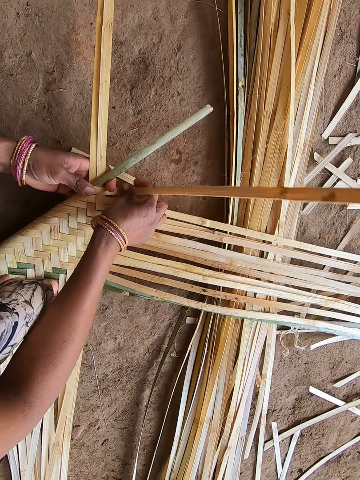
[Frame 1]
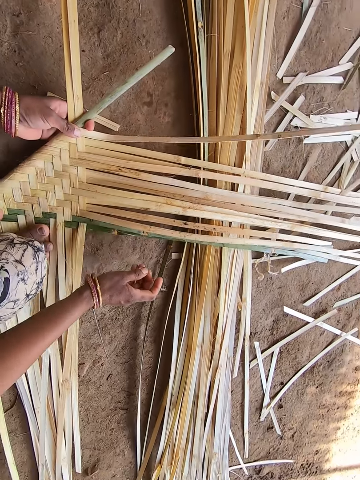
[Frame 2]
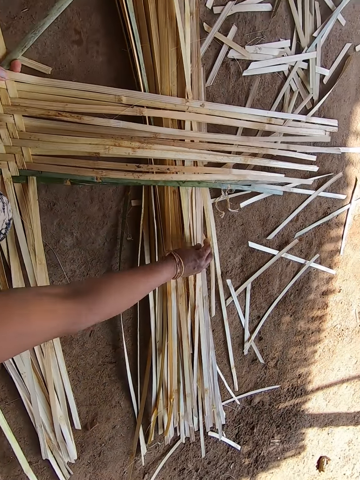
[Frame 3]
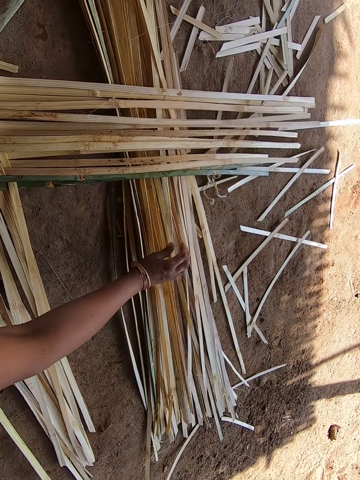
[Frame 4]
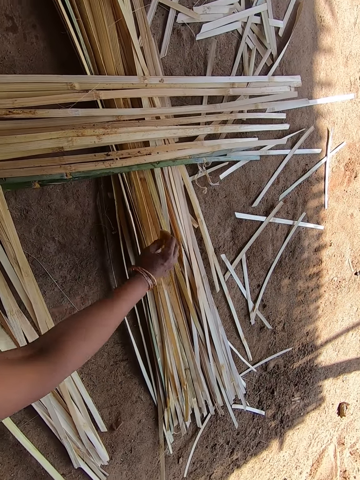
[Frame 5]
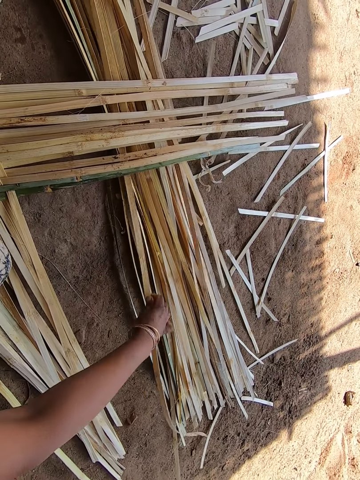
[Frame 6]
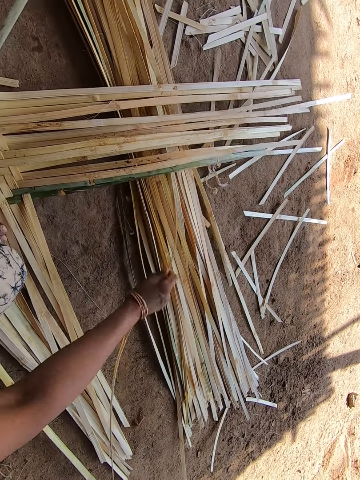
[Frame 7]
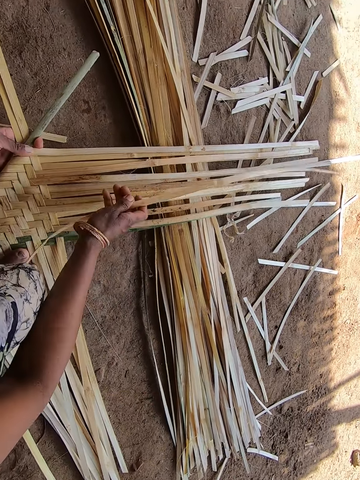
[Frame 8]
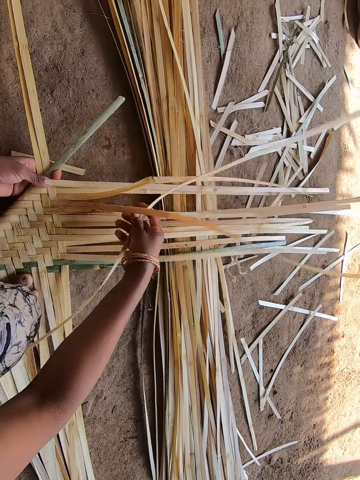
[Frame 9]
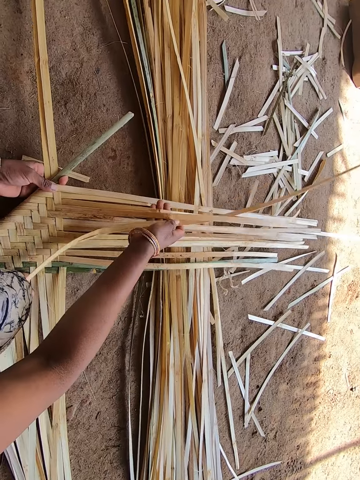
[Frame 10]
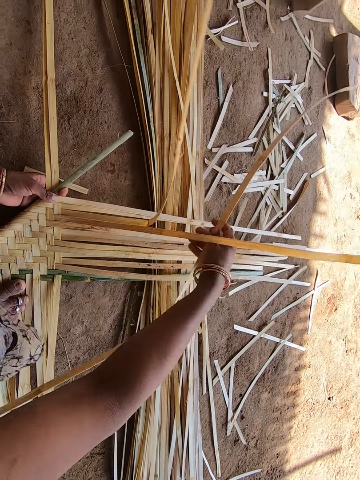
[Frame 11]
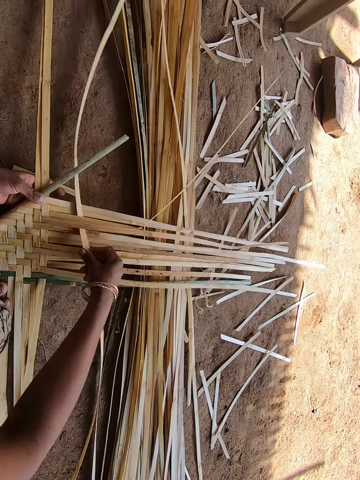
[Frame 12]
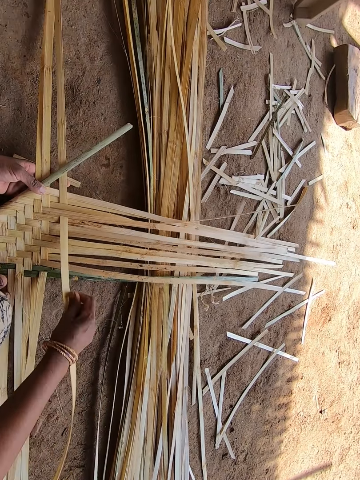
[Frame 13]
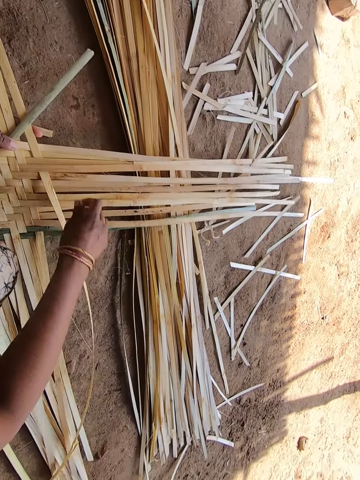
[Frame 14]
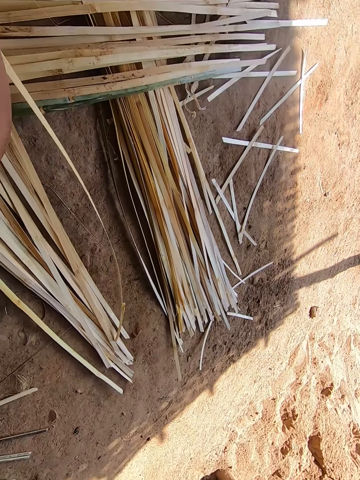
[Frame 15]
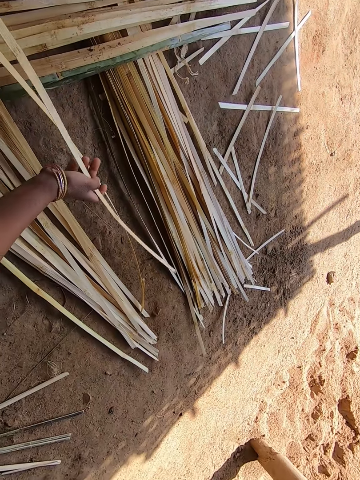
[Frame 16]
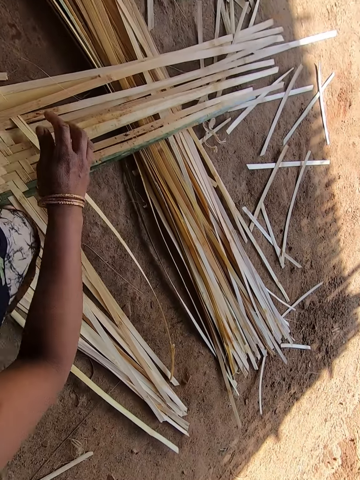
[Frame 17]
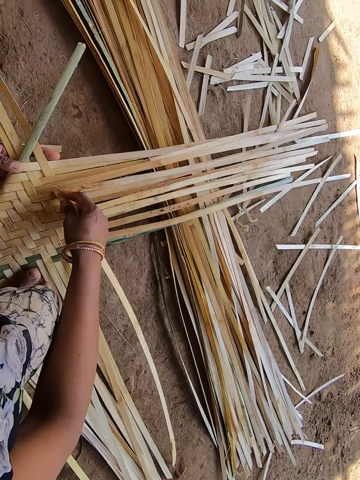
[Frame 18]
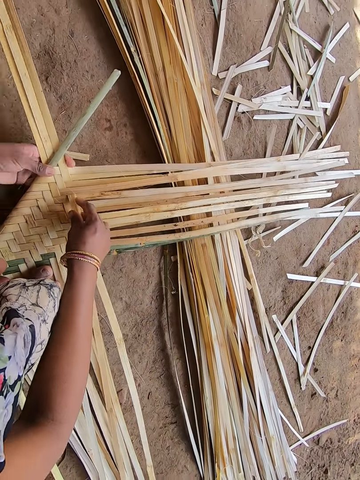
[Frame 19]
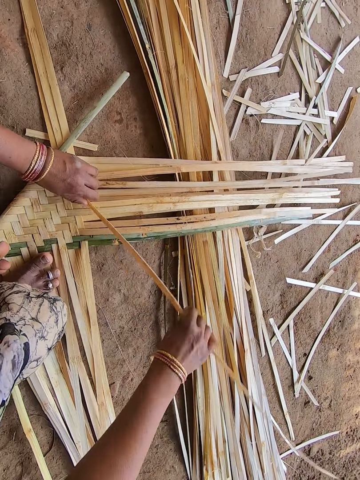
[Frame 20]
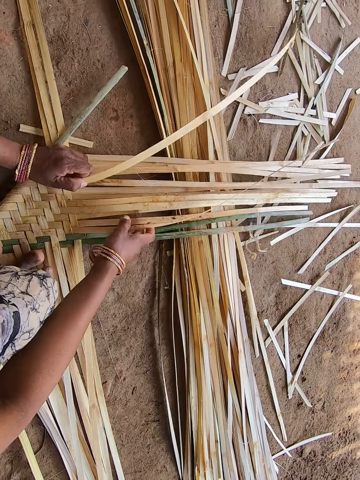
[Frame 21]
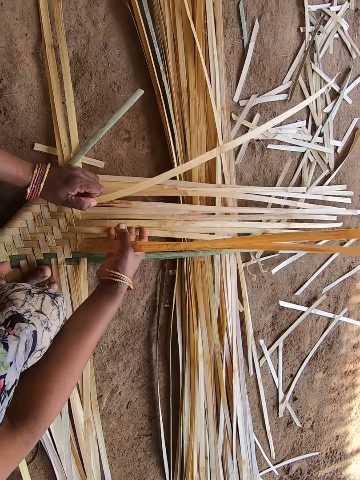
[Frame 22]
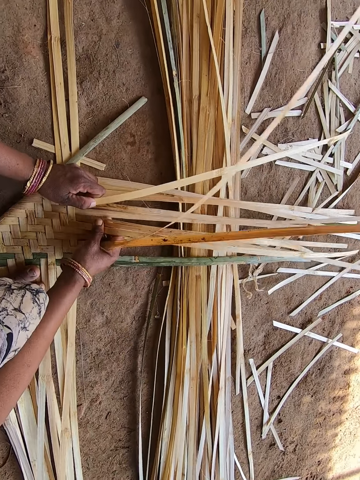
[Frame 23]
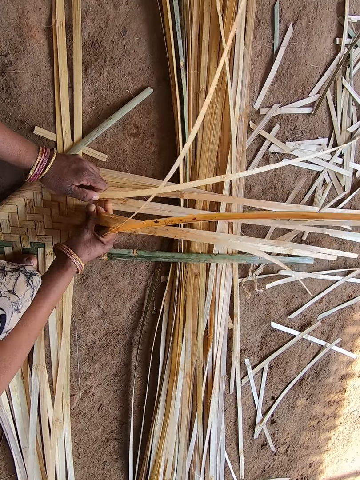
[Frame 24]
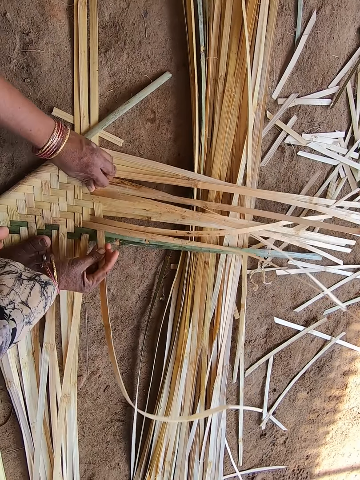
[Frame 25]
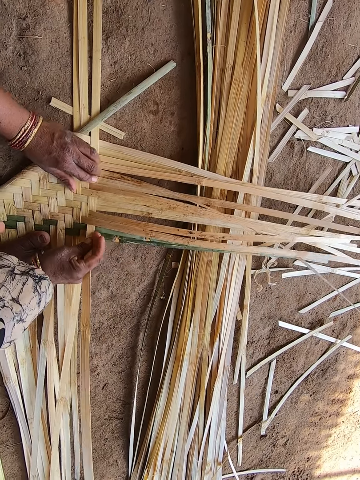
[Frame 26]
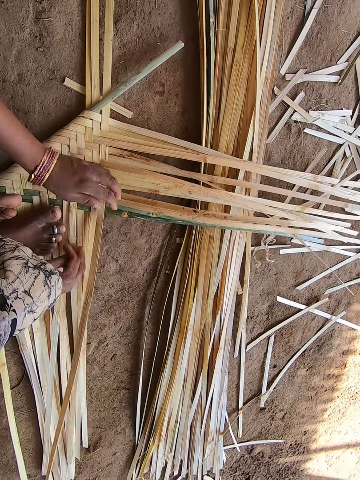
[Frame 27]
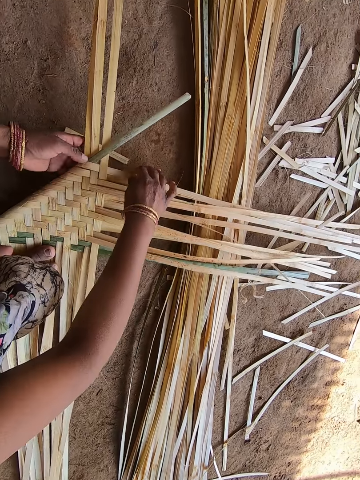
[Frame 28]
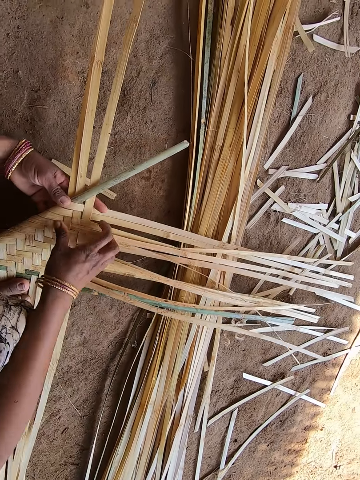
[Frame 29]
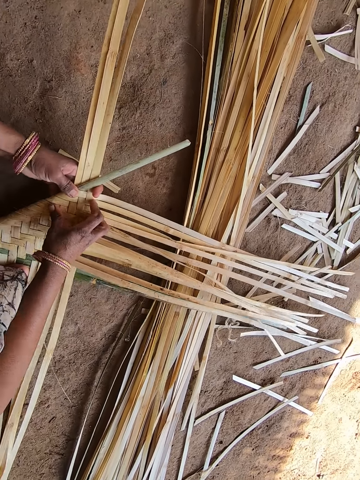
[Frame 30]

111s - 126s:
The camera wearer picks up the wooden splint. They fix the wooden splint on the woven wooden splints. They weave the wooden splints.

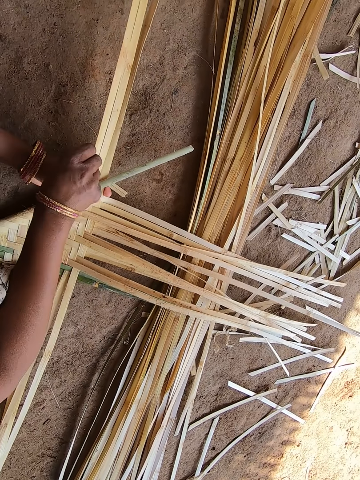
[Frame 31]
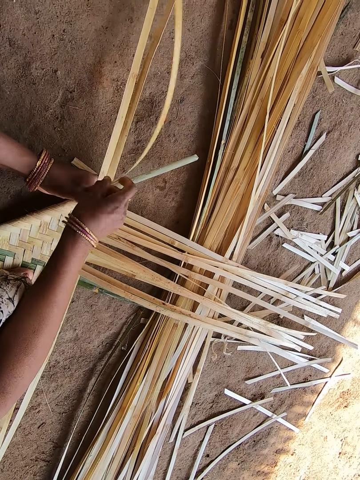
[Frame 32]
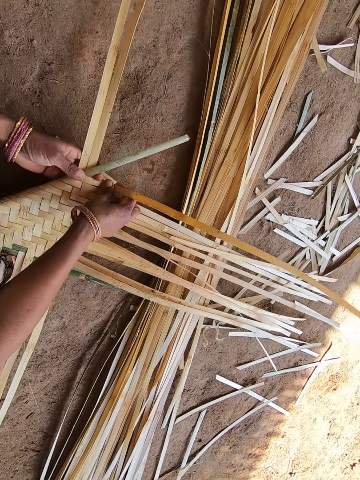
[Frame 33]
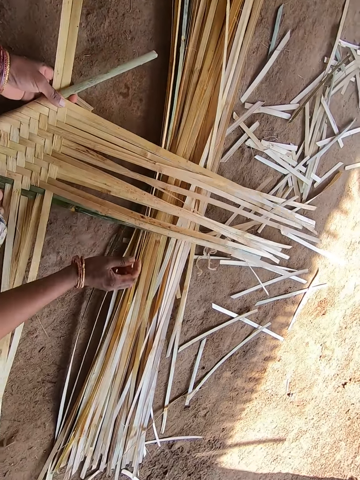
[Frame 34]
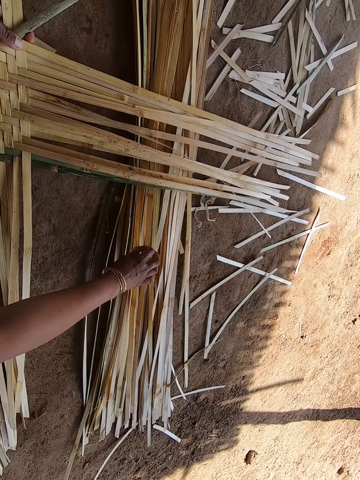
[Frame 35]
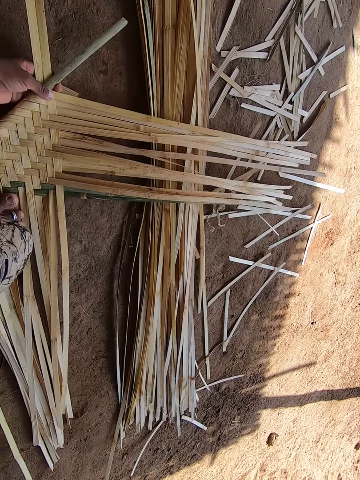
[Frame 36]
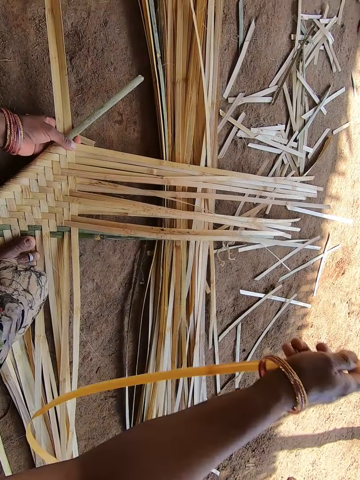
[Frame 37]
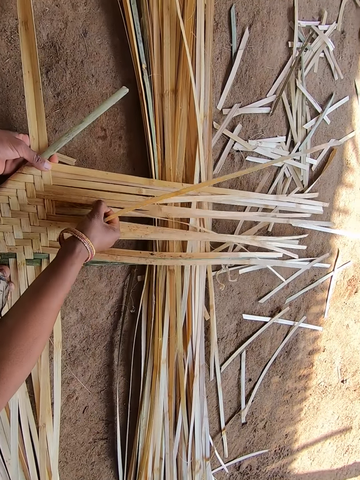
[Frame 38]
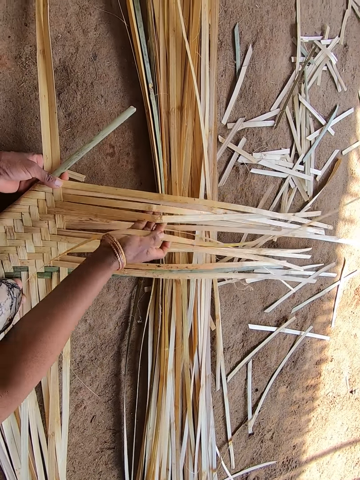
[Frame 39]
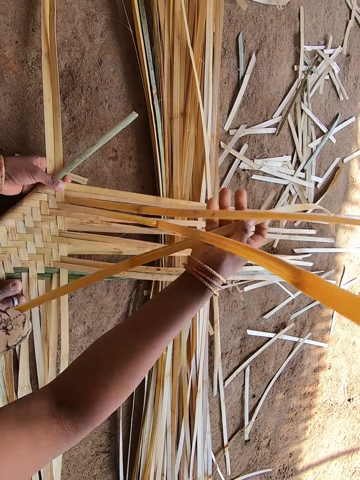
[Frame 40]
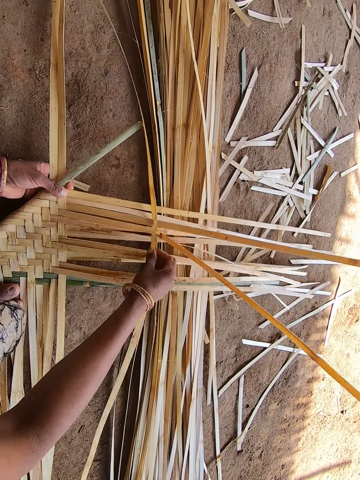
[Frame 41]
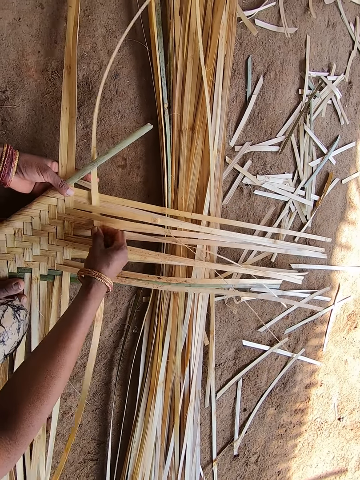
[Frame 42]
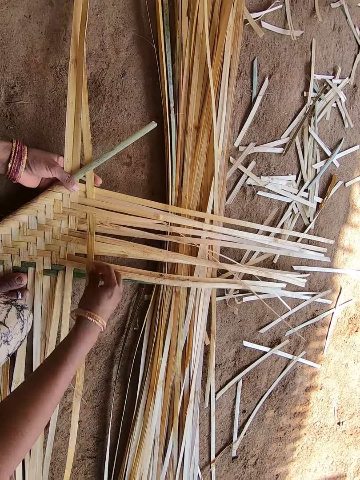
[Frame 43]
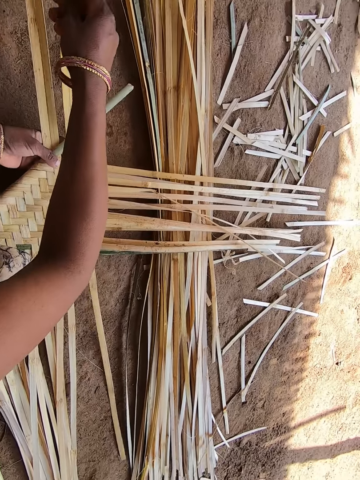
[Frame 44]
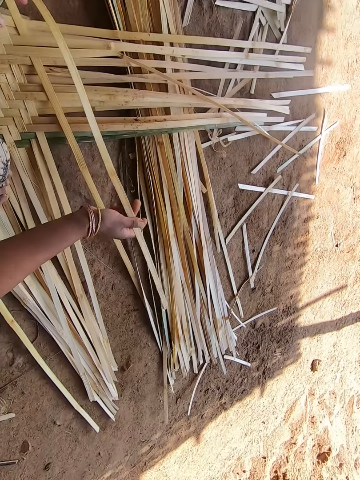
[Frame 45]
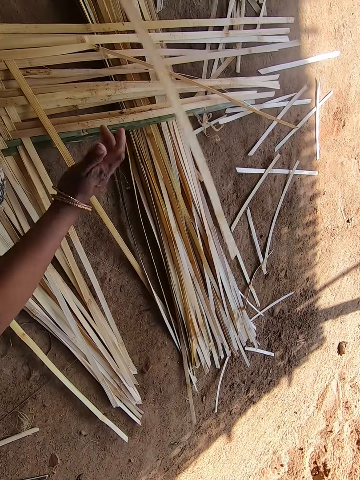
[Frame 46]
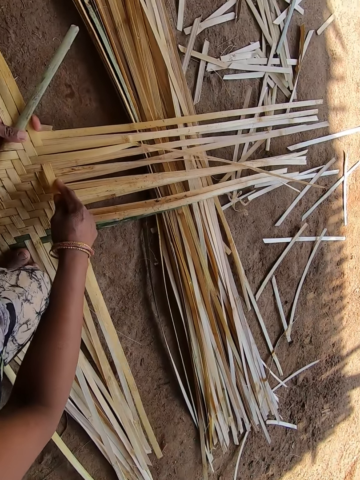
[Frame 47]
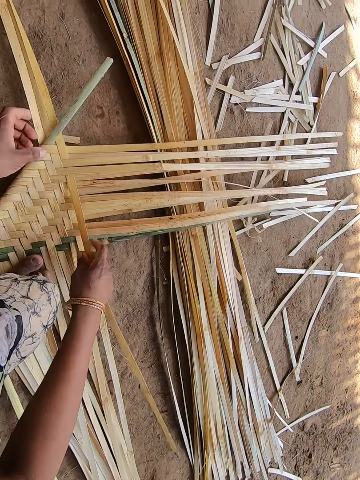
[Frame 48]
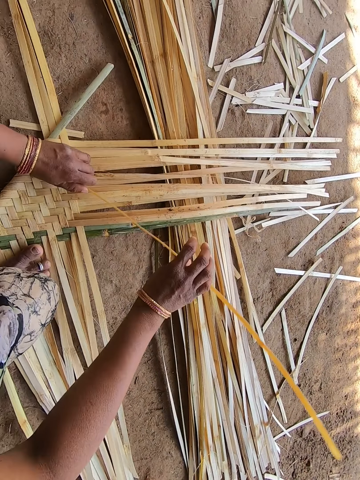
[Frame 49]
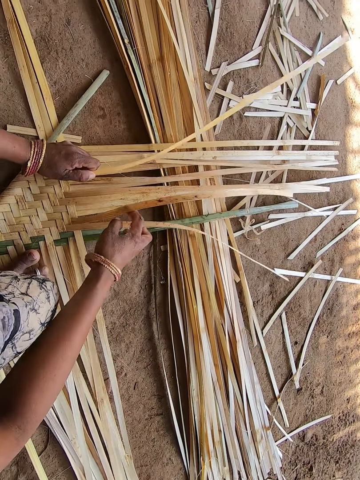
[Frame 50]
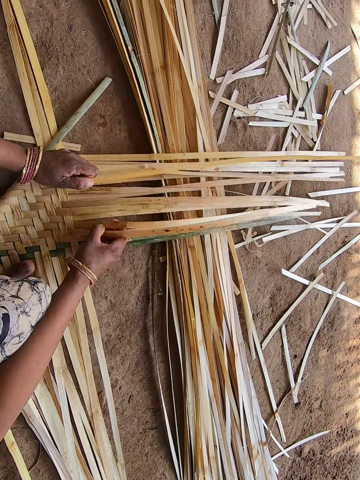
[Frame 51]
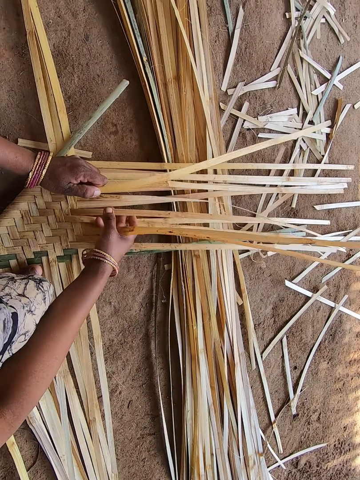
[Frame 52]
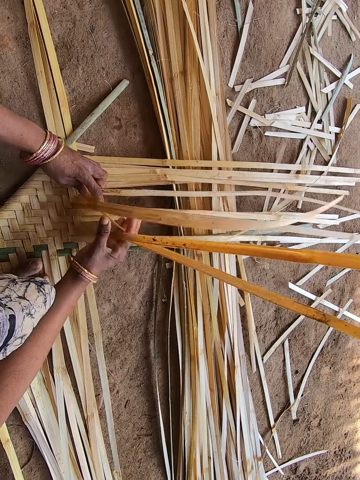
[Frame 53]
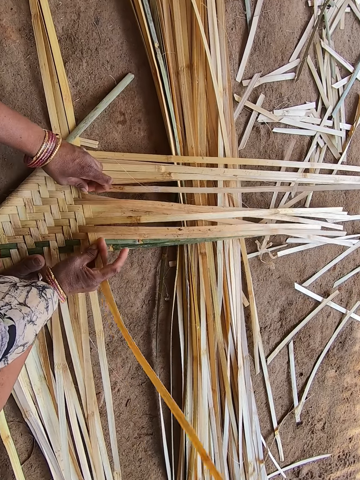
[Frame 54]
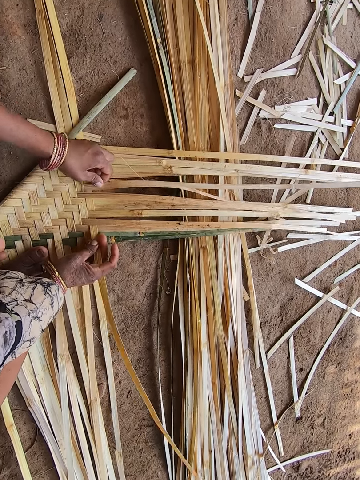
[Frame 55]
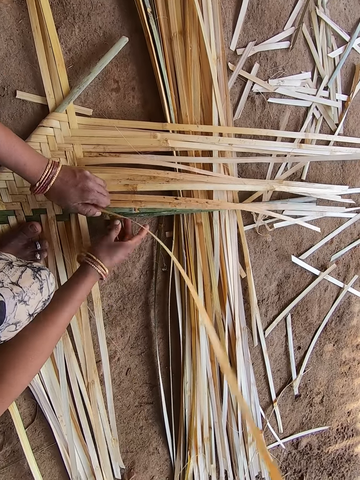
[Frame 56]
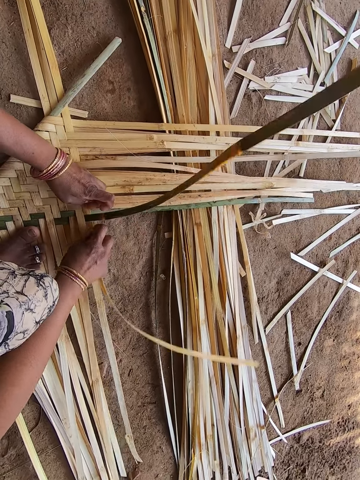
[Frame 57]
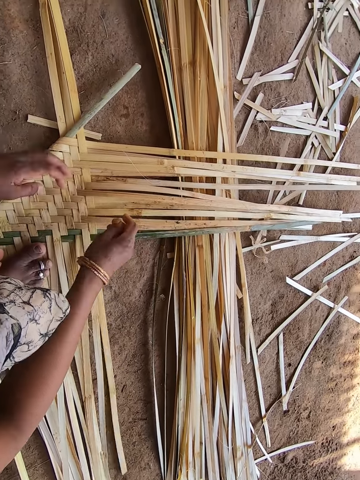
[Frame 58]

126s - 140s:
The camera wearer picks up the wooden splint. They fix the wooden splint on the woven wooden splints. They weave the wooden splints.
